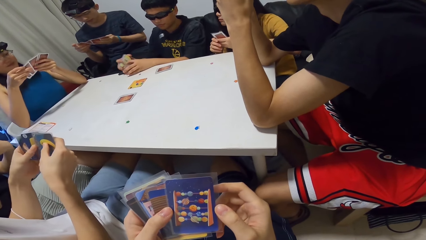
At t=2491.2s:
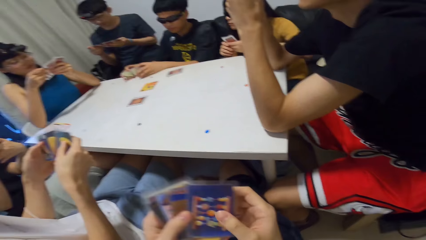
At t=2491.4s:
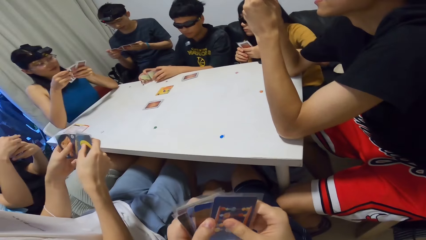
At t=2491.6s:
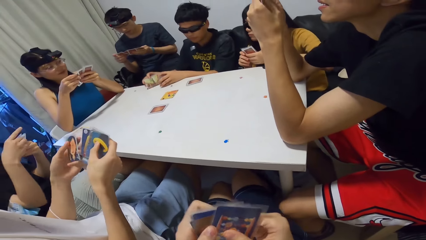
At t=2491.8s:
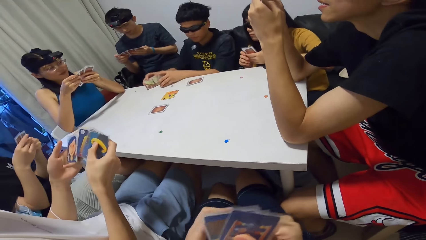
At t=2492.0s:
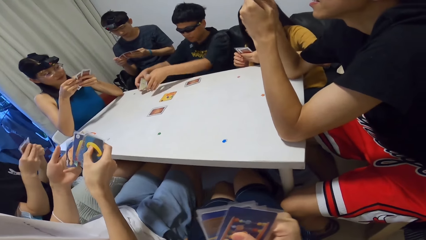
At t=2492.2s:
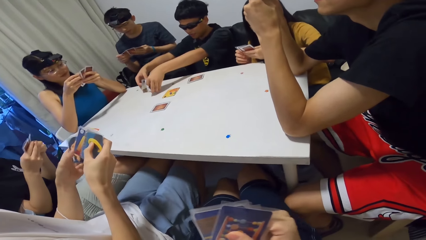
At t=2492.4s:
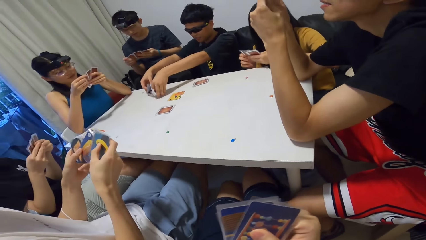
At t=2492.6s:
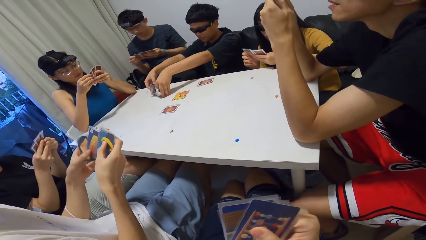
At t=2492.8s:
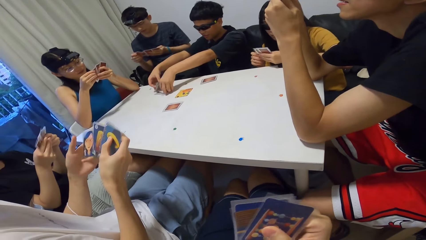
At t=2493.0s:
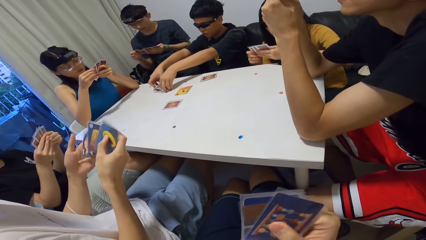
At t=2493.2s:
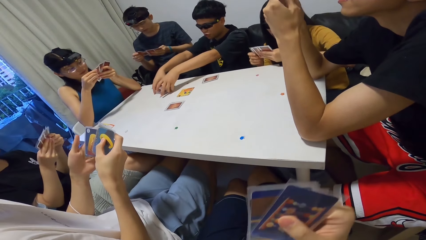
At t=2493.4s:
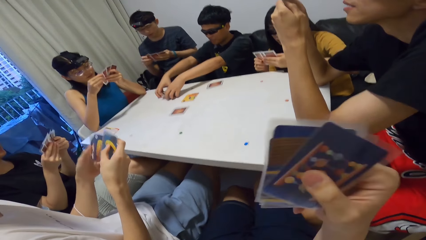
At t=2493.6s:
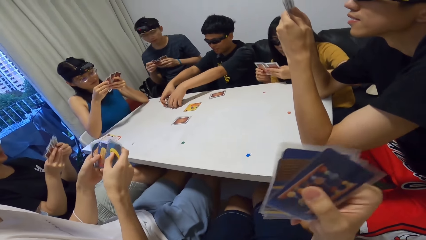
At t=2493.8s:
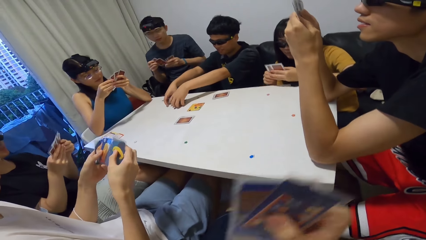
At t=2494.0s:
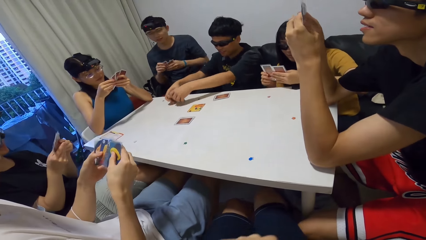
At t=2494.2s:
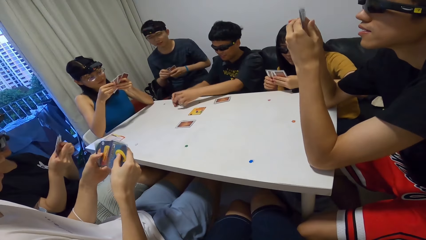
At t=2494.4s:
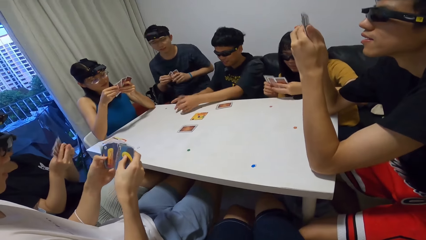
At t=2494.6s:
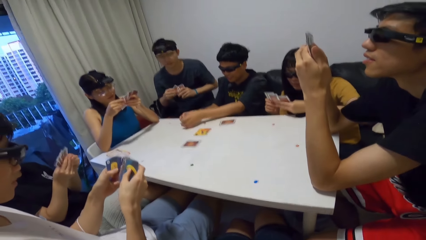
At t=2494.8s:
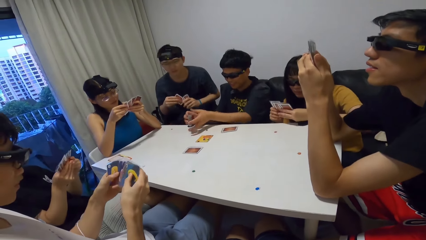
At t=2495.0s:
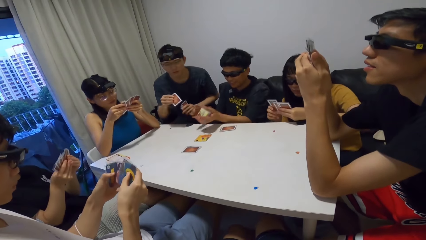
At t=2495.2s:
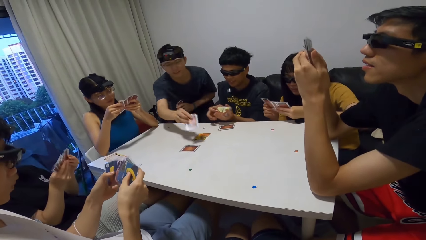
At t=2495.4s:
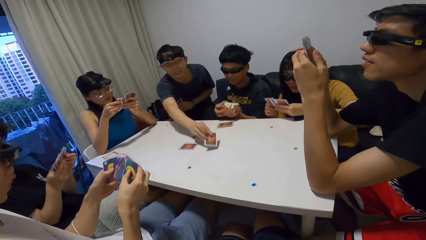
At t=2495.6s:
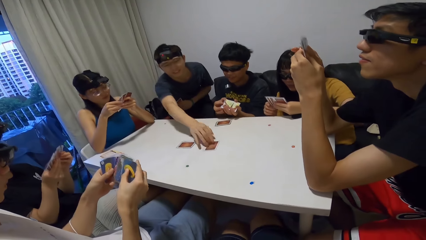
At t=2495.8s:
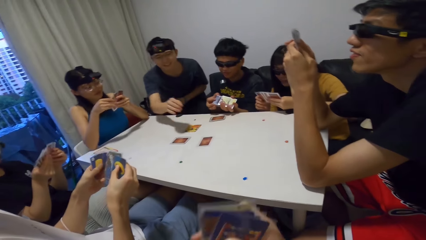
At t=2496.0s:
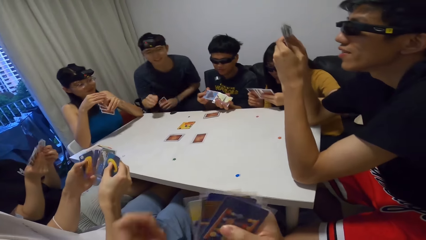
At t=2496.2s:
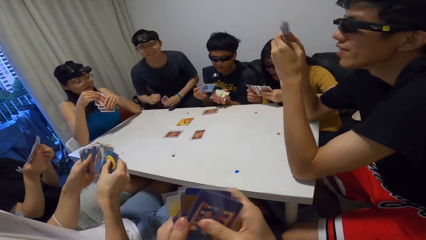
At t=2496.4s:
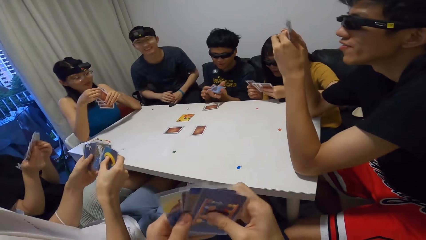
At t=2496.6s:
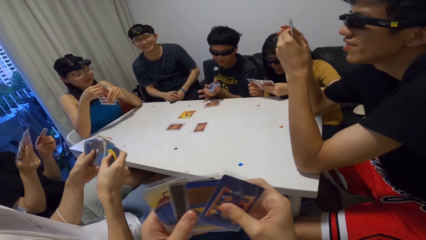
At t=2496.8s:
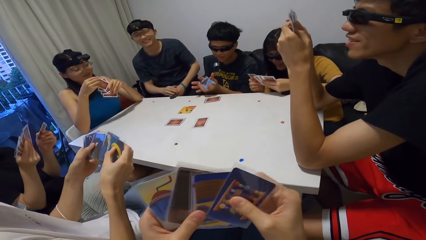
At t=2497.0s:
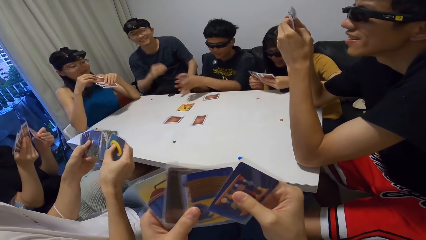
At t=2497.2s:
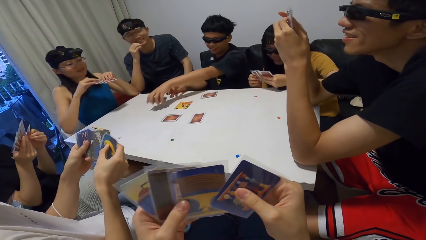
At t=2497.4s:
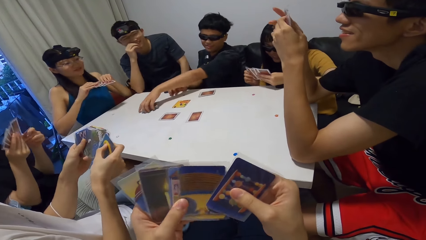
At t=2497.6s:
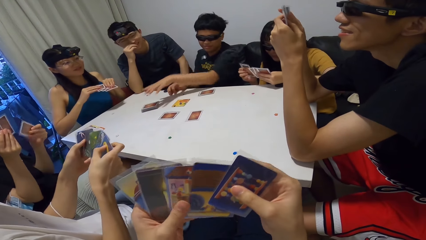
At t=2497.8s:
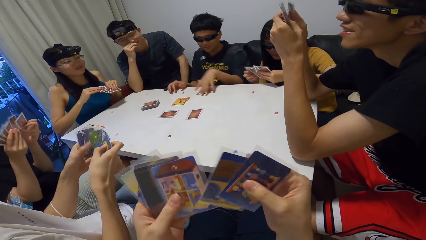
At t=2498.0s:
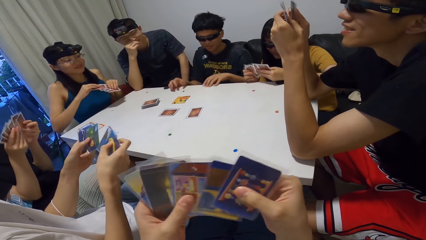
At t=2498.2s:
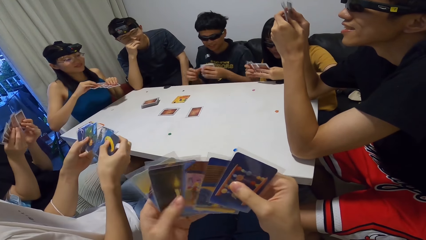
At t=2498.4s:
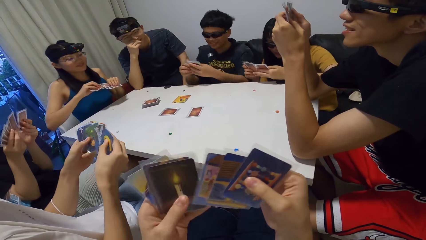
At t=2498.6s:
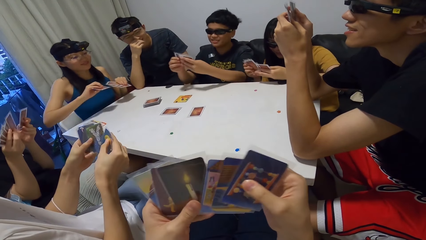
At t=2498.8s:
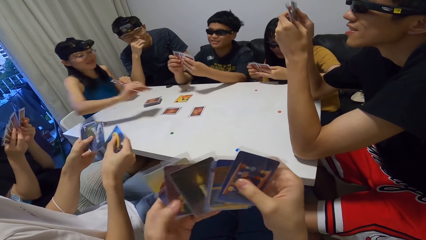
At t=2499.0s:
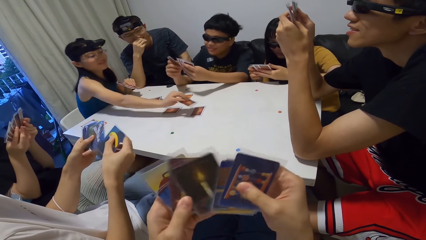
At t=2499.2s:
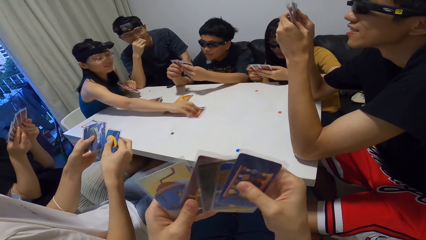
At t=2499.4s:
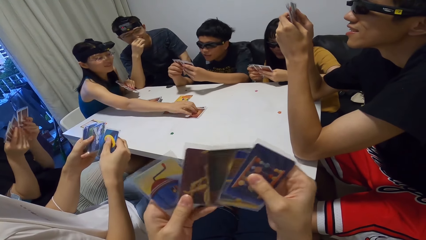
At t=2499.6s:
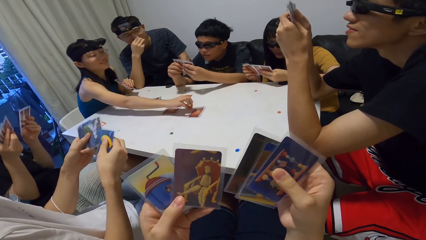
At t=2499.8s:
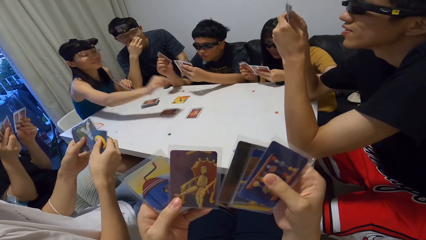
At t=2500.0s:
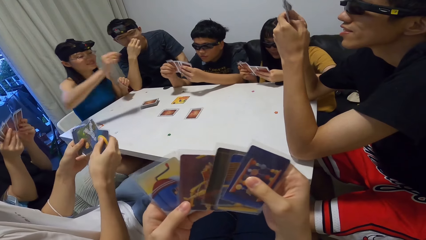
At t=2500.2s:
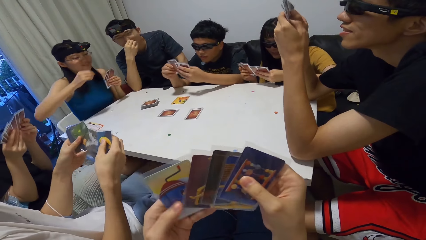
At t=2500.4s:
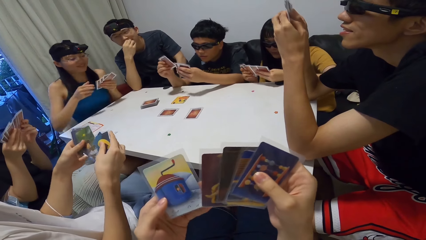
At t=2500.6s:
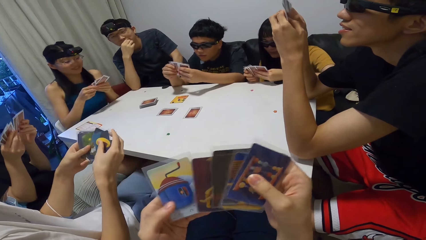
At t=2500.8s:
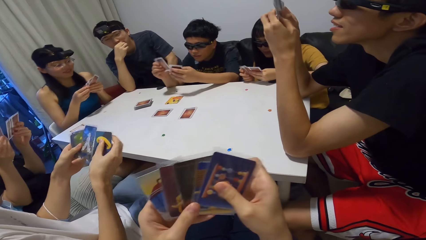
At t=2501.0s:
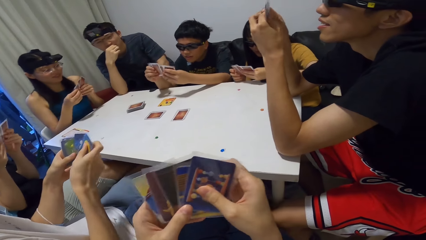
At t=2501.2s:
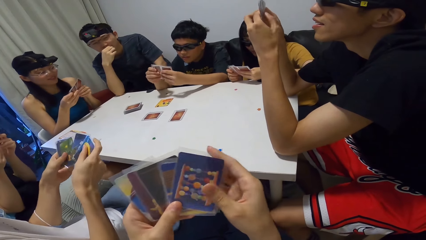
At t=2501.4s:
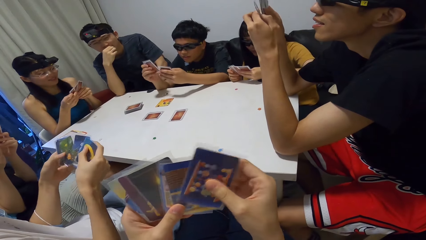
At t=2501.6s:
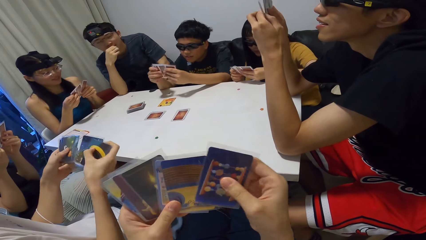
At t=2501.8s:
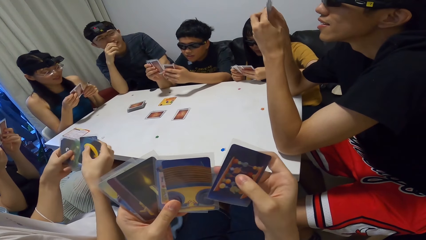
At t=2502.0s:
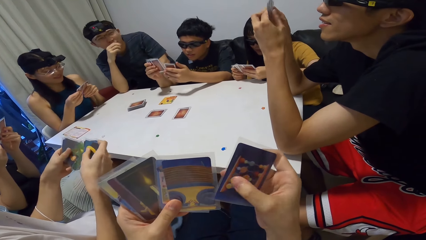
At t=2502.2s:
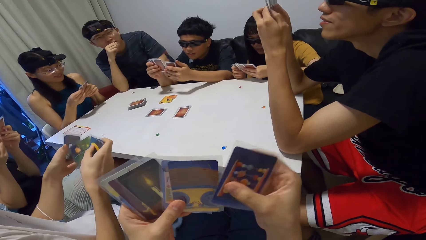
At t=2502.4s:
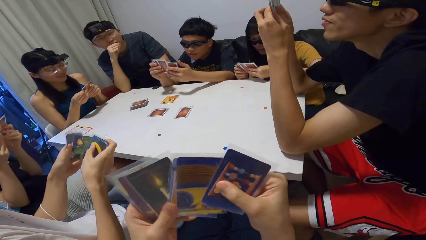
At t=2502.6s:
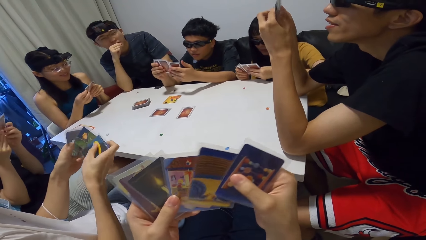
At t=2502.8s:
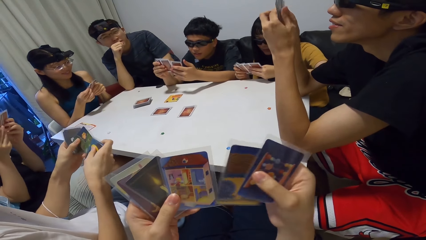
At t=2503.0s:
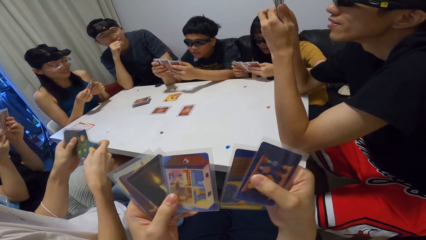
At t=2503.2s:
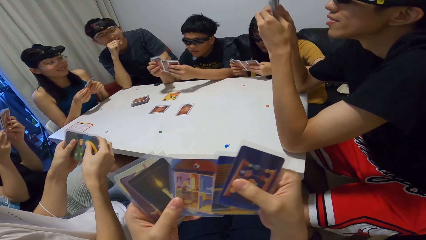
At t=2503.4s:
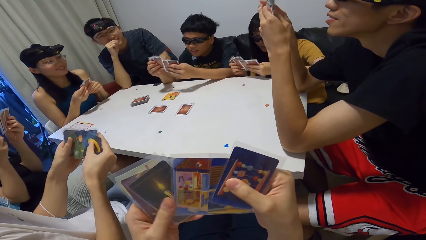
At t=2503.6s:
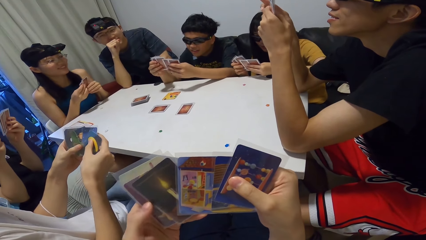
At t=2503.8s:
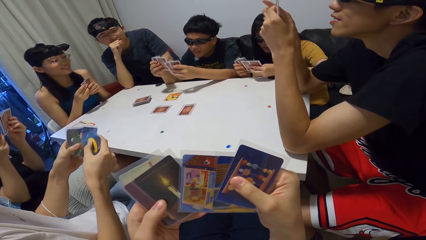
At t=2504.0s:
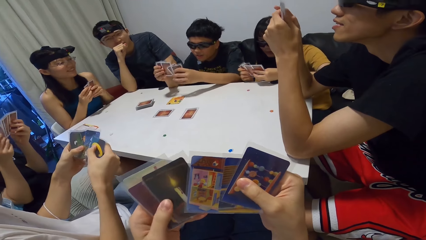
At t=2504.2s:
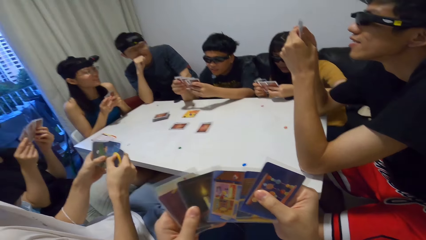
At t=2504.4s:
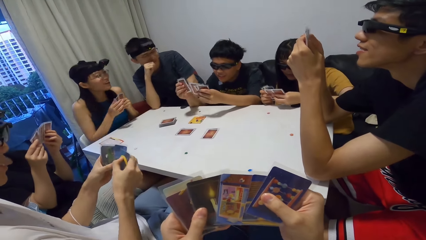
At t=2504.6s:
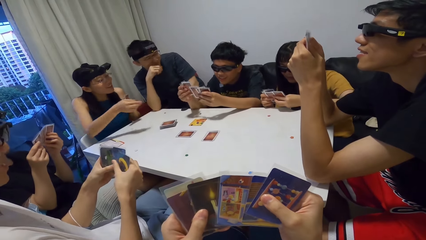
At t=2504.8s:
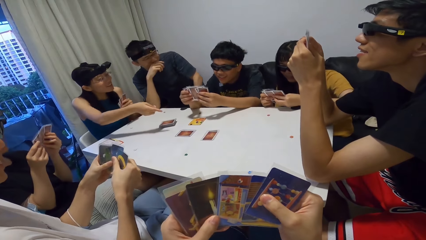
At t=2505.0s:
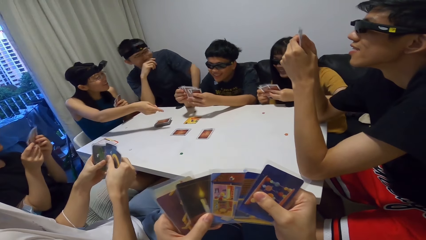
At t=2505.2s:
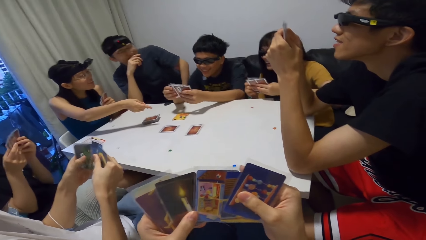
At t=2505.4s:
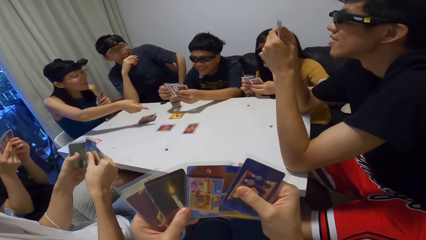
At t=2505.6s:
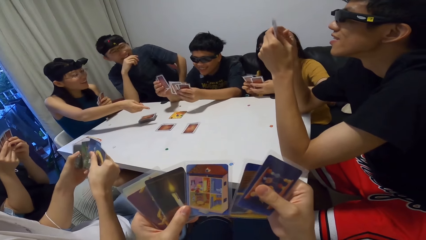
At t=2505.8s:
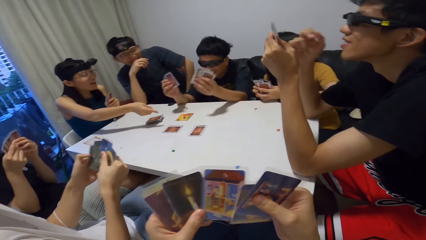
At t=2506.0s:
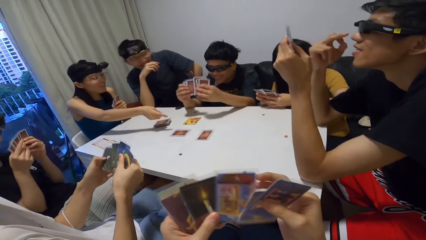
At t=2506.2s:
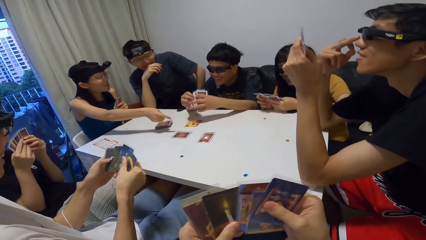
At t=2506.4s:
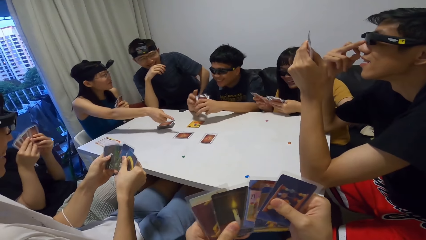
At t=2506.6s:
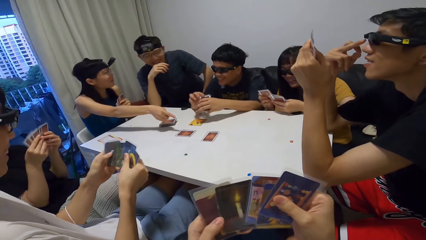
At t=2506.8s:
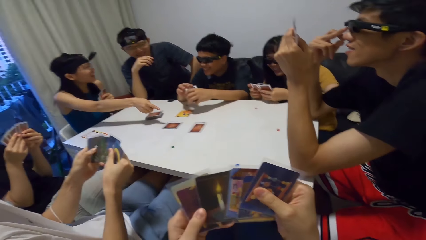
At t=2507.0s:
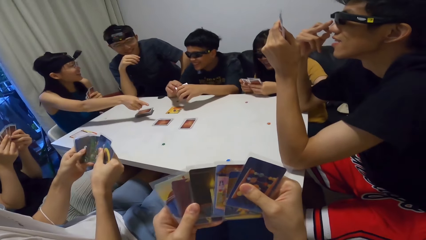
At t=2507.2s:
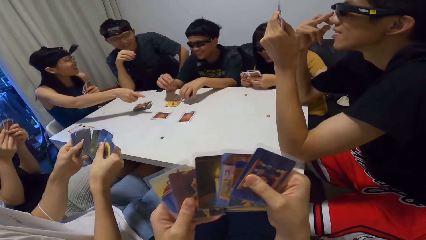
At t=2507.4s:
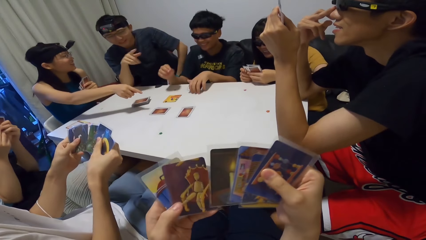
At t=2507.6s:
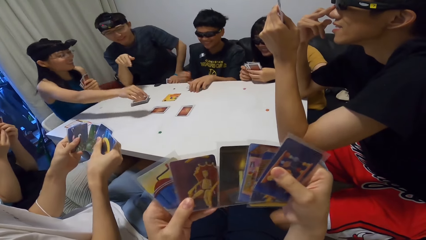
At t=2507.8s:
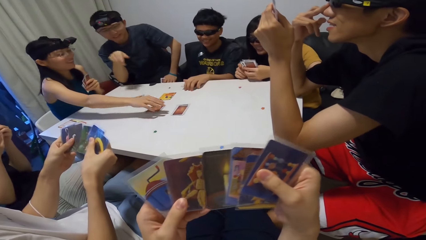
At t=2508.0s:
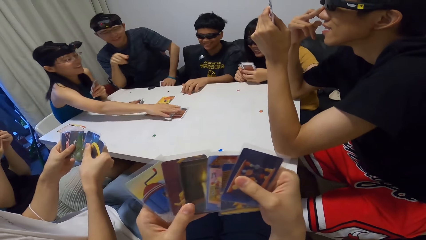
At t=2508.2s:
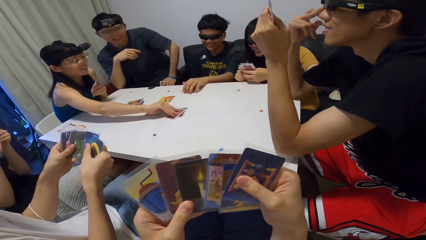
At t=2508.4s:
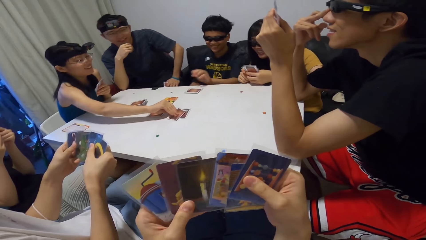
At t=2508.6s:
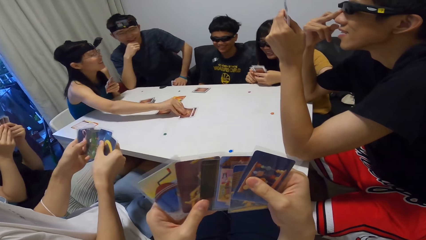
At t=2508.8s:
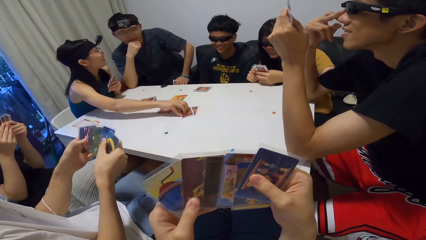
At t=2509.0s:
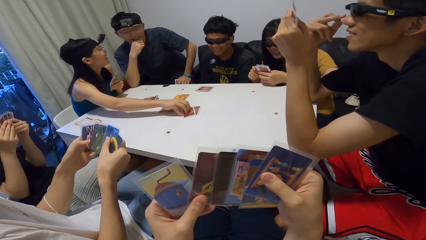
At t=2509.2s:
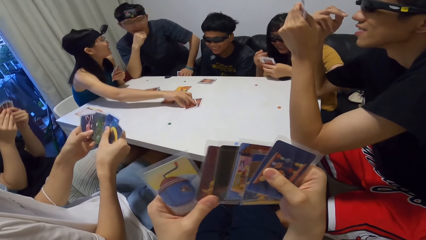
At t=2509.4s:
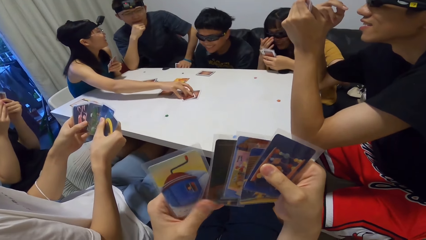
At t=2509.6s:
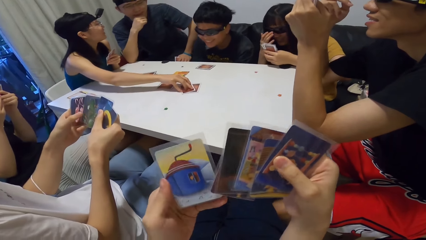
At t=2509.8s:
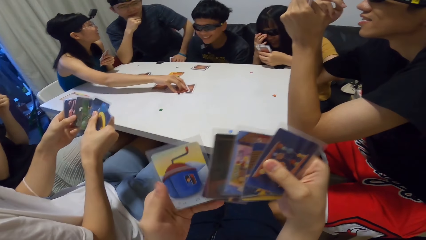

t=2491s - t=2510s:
A lady checks through her cards. A man plays a card. The camera wearer adjusts his camera. Another man shuffles the cards. The first man places his hands on his chin. The second man places the cards on the table, packs his cards from the table and checks through his cards. Another lady plays a card, checks through her cards and points towards the card. The second man places his cards on the table. The second lady touches the card on the table.
